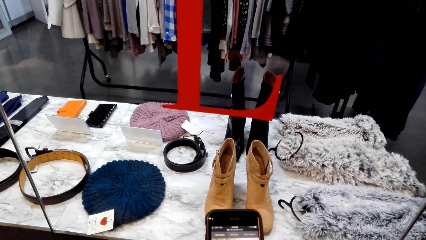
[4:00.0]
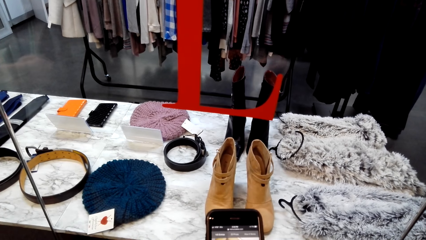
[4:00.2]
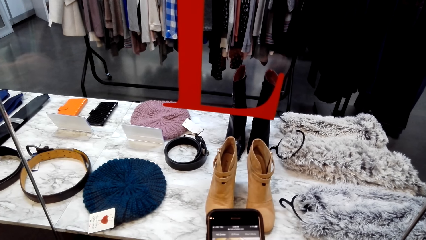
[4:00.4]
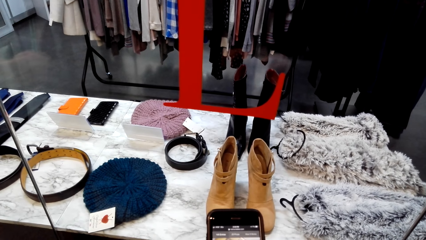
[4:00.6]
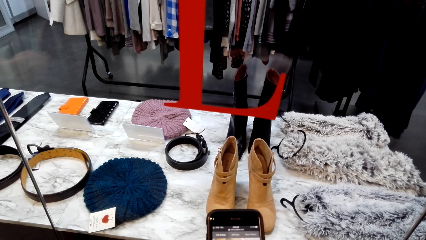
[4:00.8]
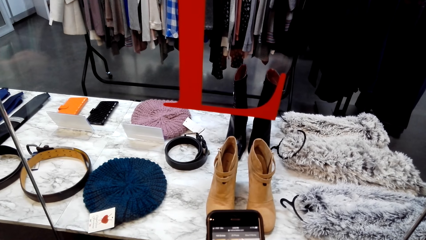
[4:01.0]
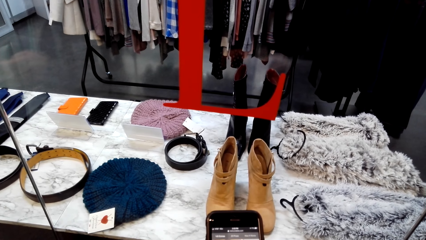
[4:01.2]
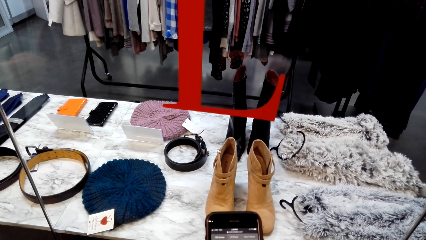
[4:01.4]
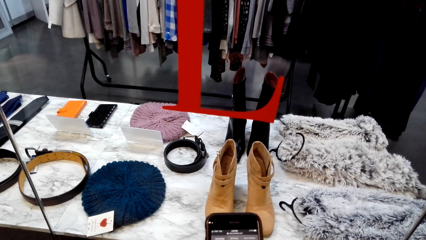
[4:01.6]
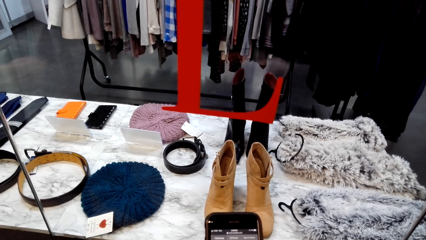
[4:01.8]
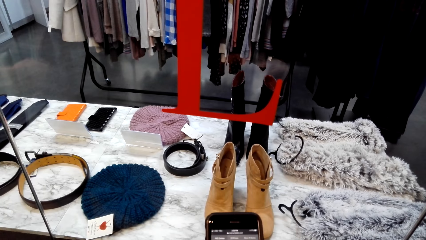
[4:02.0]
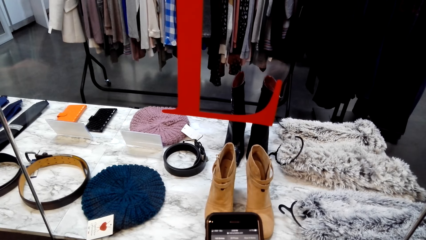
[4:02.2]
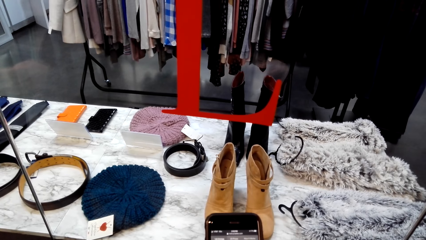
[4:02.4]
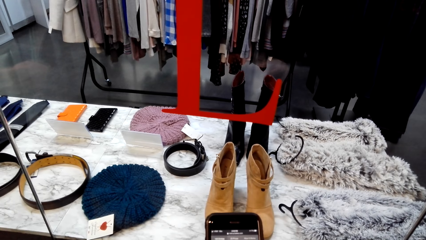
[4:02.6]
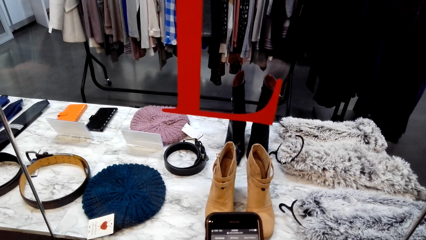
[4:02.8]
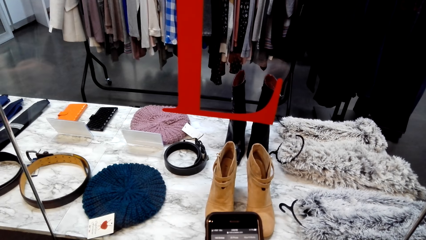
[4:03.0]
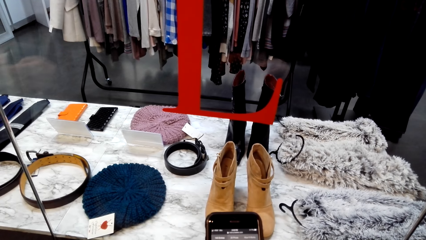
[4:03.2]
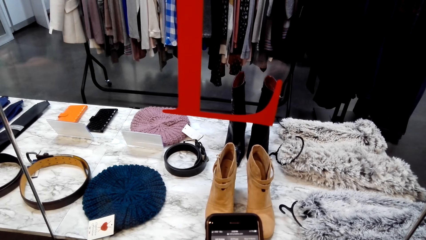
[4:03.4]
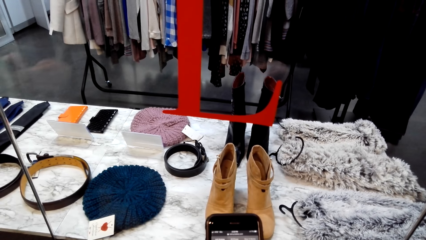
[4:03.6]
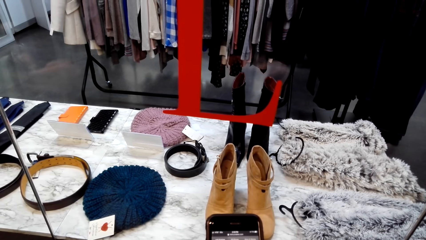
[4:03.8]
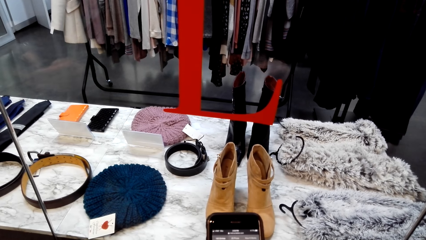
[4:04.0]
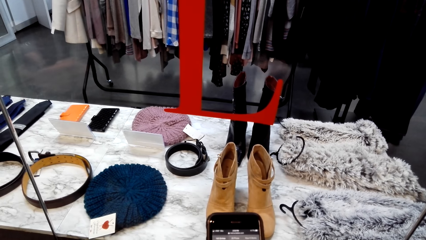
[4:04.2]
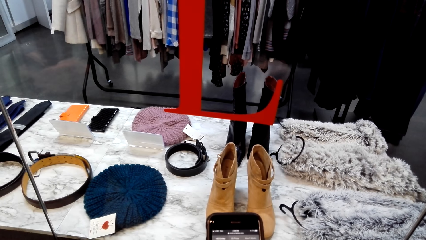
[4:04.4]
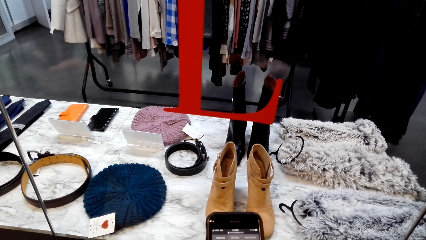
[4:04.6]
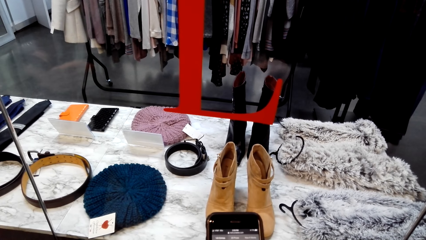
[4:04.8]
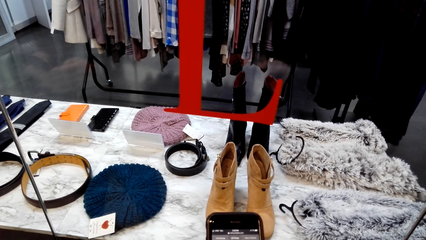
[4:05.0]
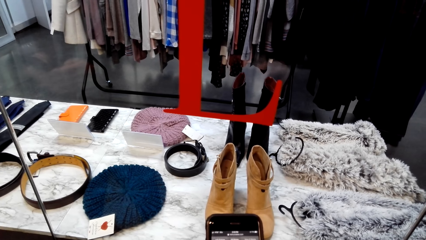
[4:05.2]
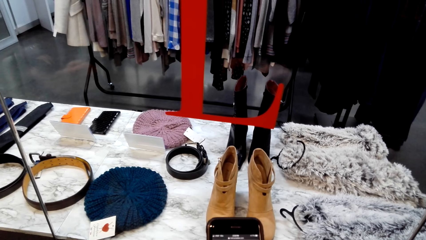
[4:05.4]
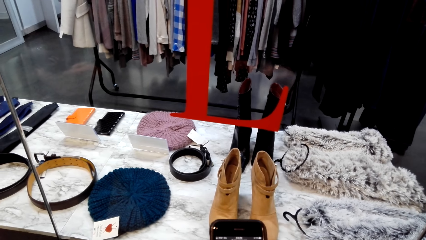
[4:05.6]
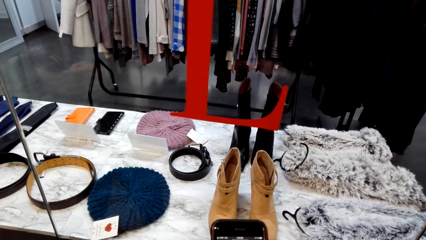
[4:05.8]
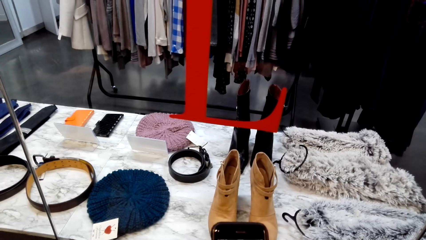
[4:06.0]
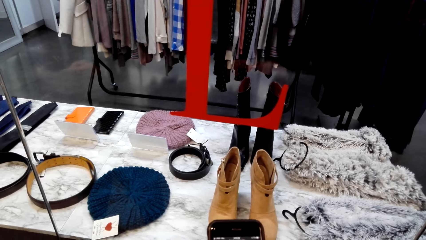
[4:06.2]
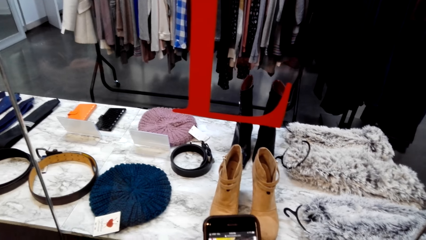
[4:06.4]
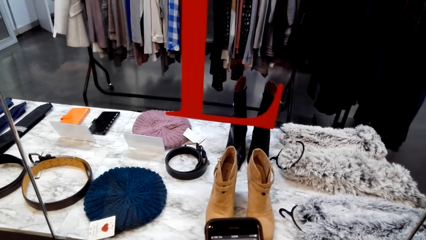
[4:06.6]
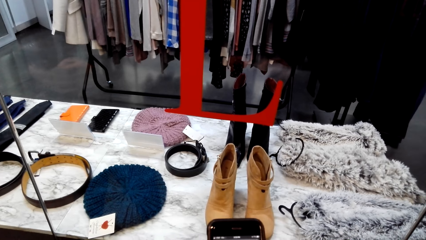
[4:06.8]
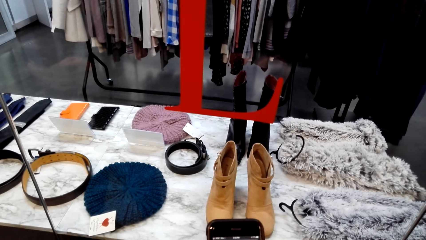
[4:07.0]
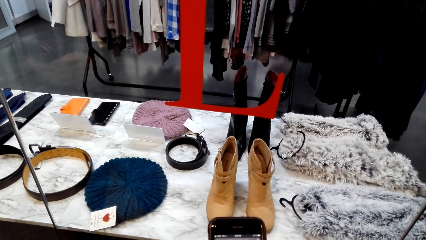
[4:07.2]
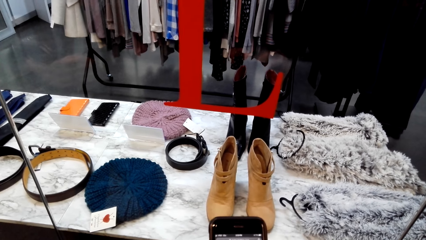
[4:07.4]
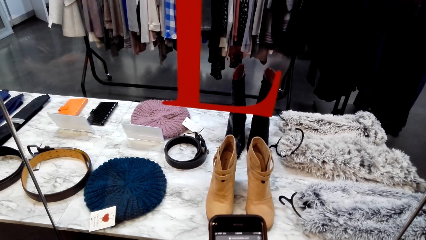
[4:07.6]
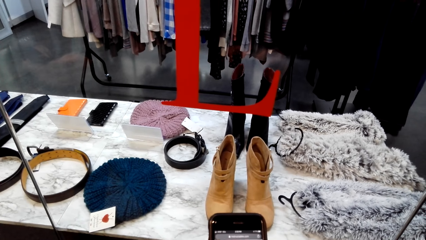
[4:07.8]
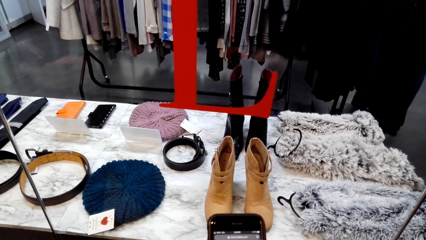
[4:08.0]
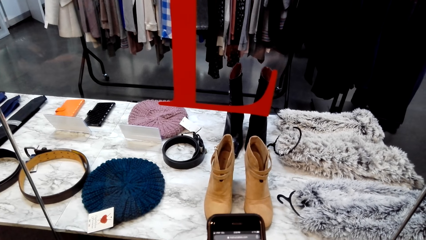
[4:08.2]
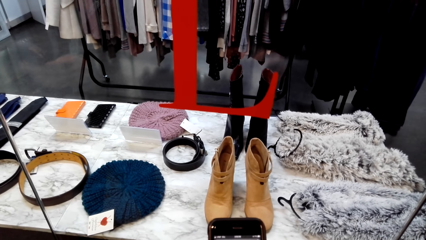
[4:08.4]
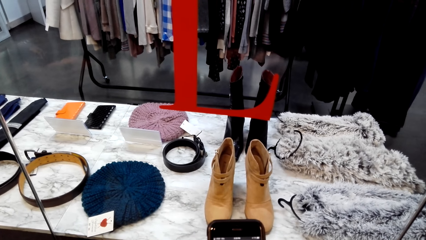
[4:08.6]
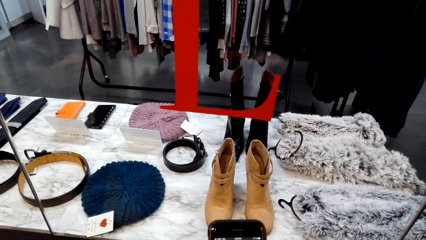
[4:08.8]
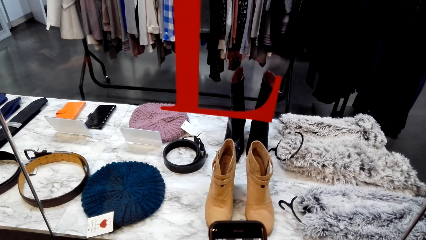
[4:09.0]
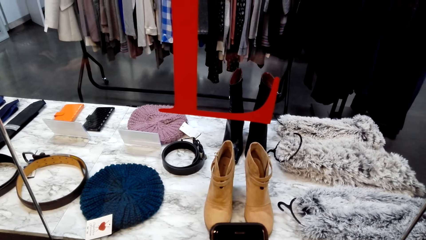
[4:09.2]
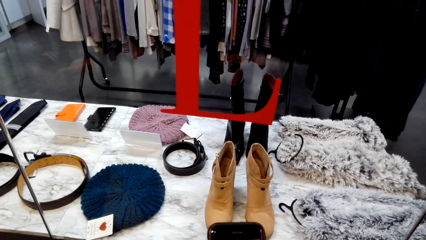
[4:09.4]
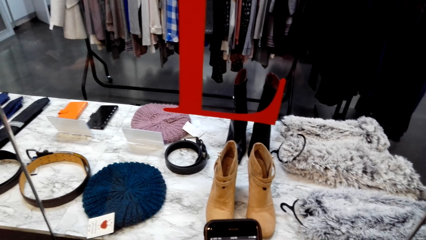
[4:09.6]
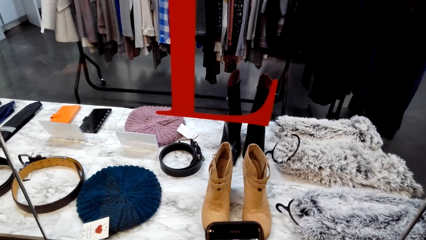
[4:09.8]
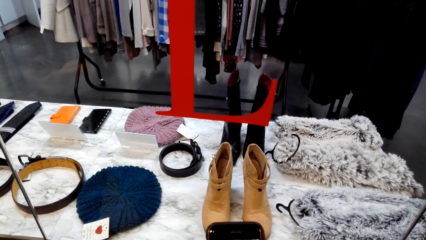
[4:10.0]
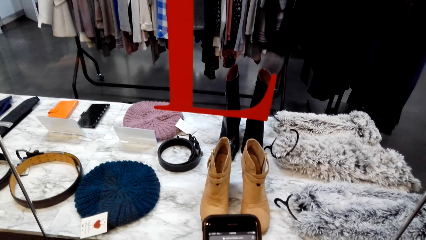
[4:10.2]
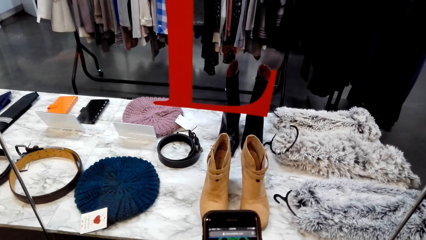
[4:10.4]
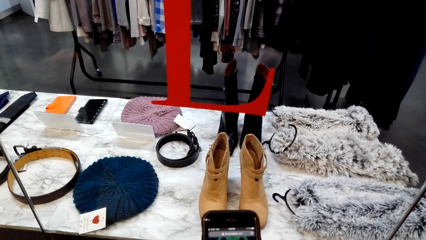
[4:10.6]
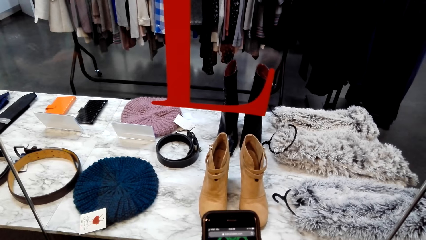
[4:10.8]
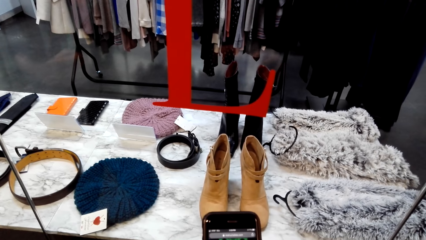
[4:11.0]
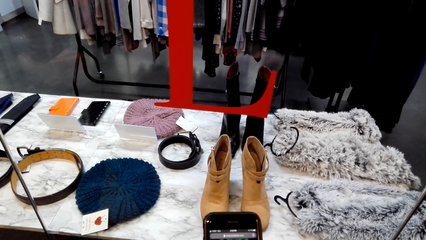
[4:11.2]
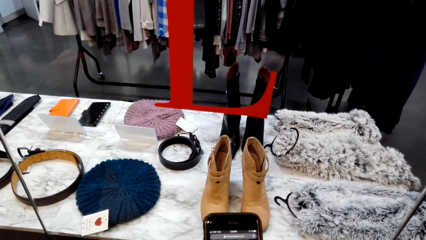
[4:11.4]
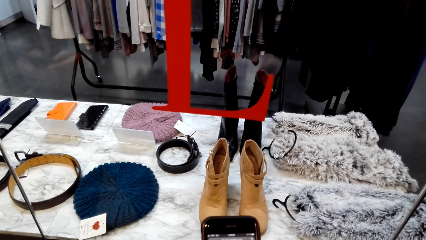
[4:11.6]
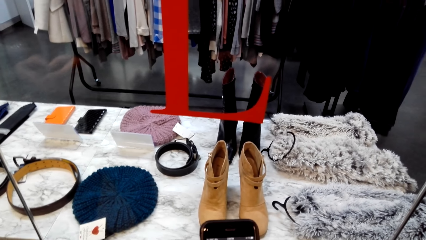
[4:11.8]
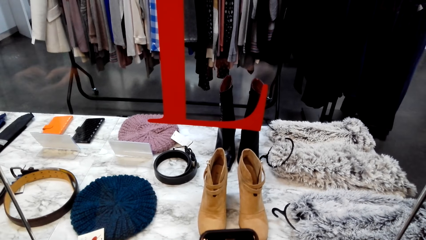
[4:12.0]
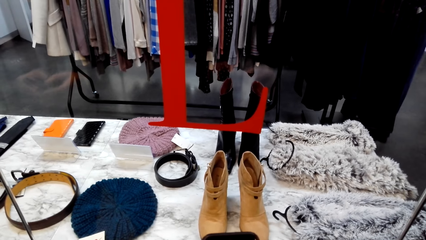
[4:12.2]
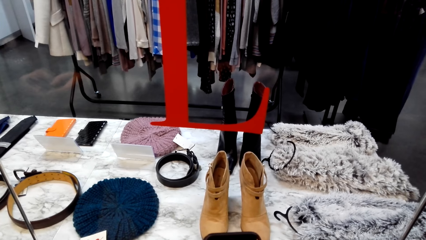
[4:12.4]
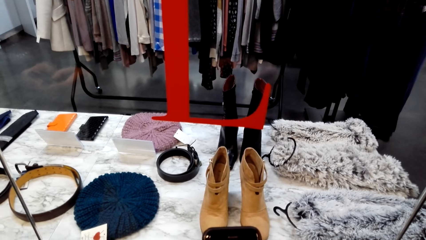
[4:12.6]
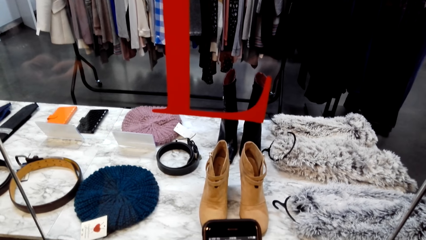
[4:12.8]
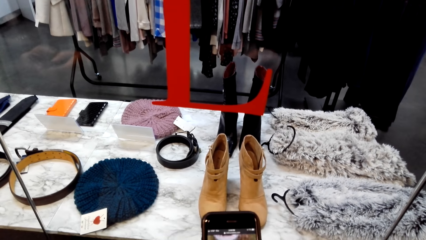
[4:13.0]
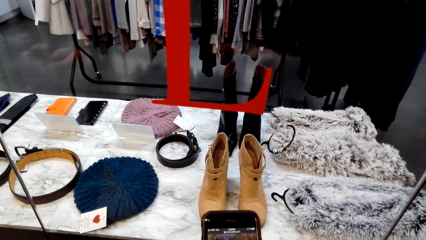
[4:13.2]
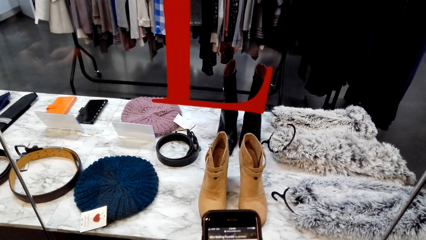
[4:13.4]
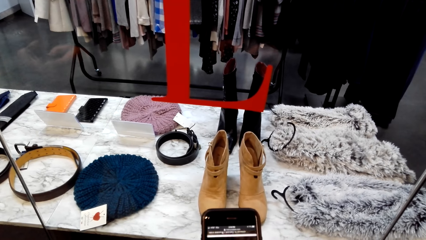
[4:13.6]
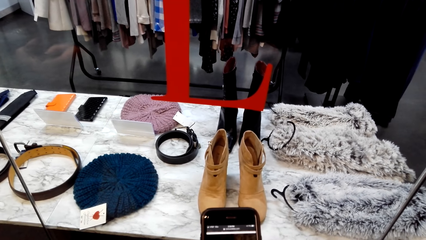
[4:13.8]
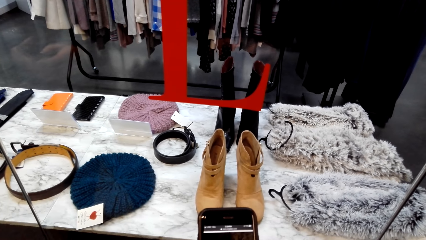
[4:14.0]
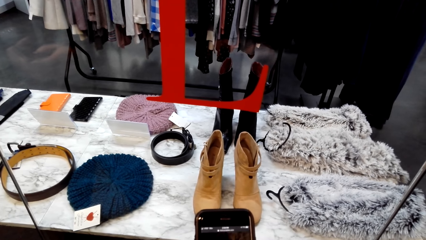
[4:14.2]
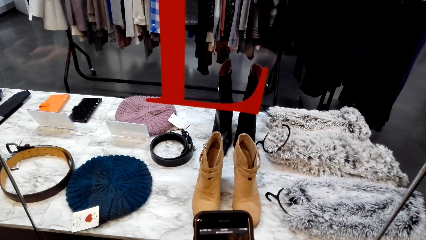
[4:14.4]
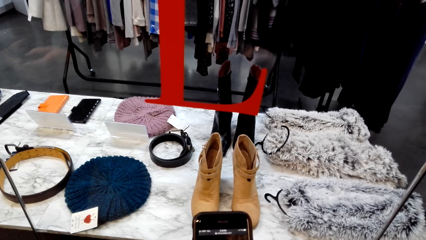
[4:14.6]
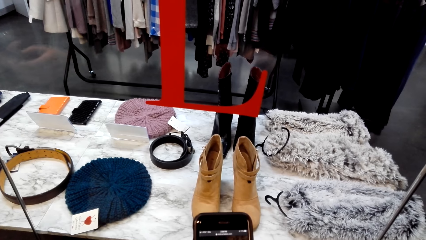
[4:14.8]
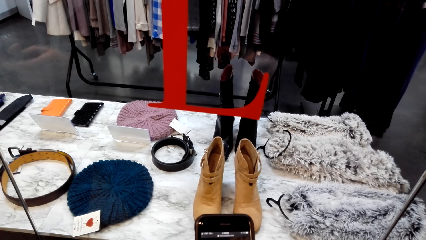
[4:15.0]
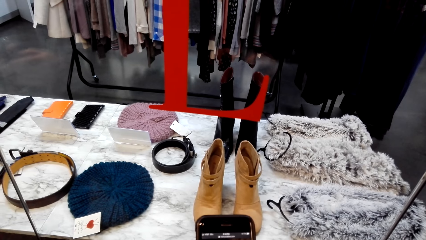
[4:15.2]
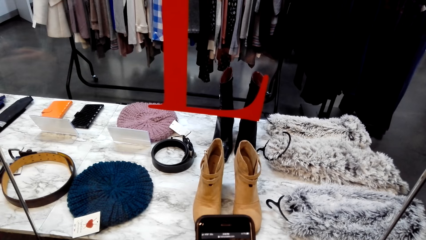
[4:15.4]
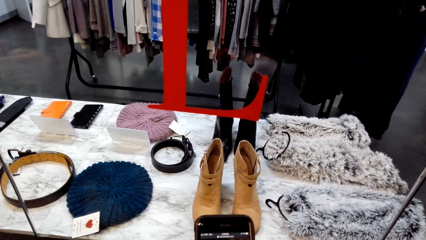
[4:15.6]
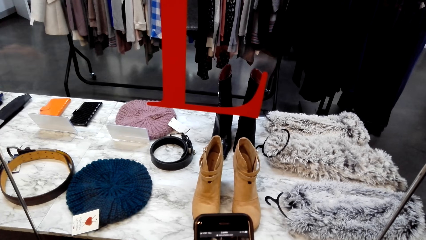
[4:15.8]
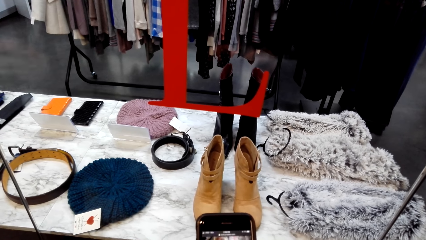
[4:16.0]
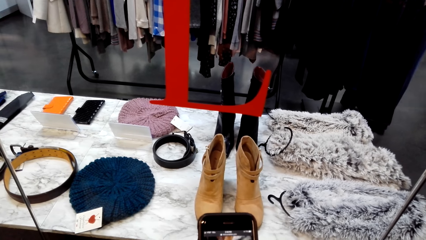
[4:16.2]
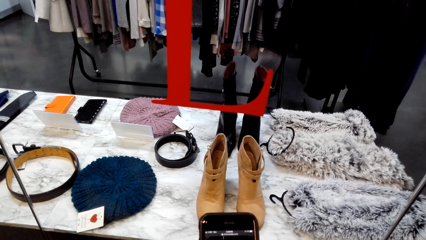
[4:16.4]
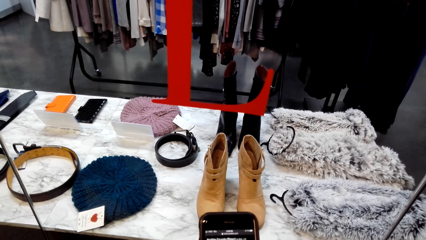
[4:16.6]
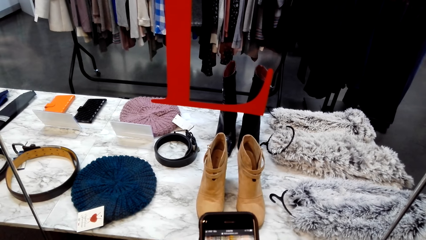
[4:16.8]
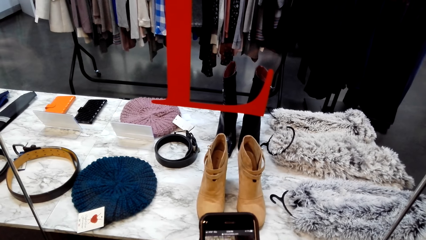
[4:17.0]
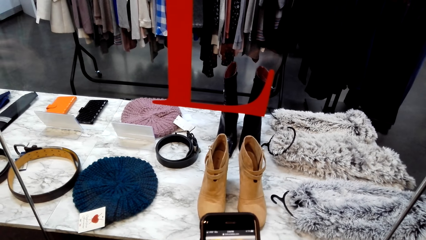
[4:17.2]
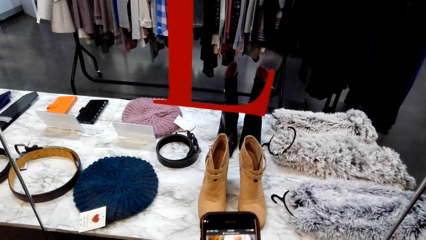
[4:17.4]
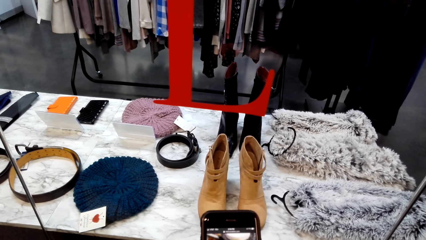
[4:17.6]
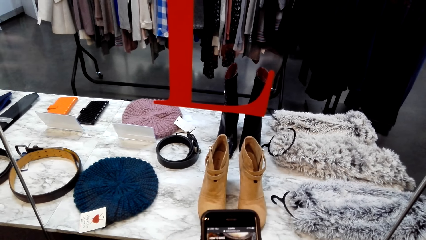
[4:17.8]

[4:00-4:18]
The camera wearer operates a mobile phone.
